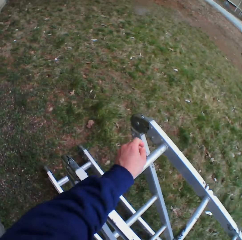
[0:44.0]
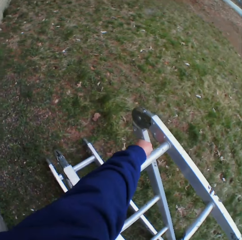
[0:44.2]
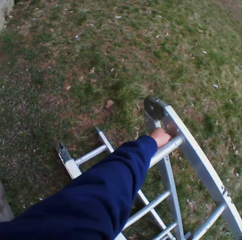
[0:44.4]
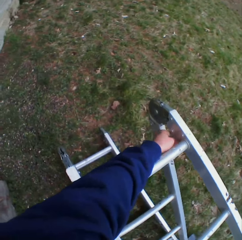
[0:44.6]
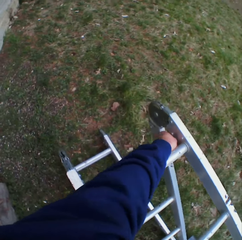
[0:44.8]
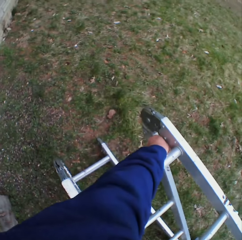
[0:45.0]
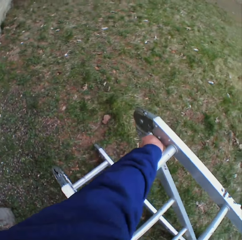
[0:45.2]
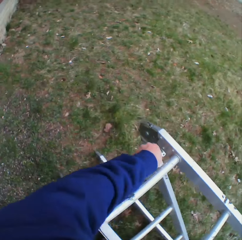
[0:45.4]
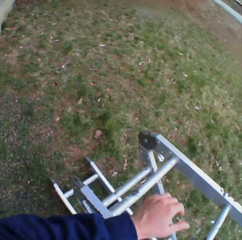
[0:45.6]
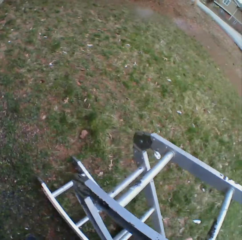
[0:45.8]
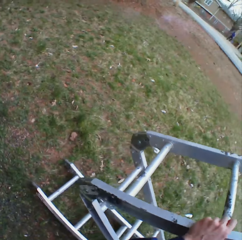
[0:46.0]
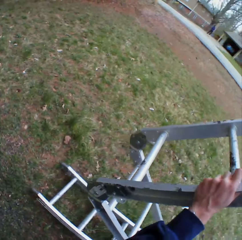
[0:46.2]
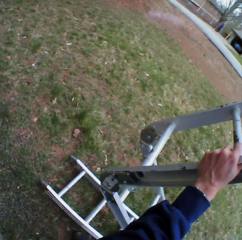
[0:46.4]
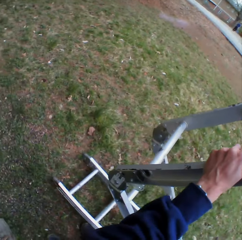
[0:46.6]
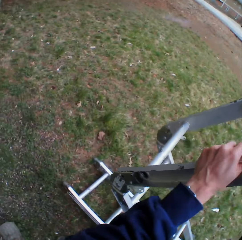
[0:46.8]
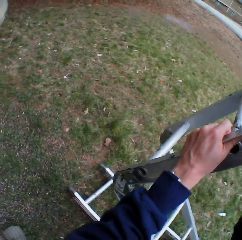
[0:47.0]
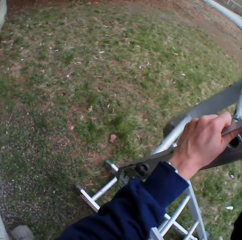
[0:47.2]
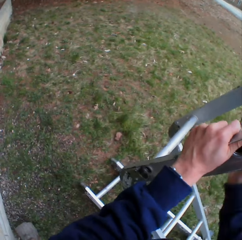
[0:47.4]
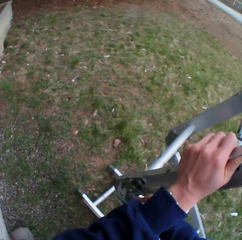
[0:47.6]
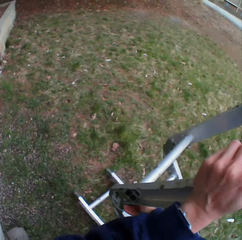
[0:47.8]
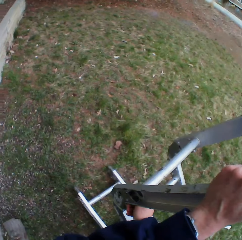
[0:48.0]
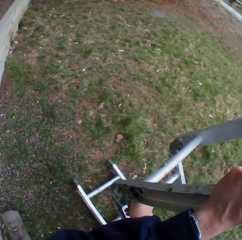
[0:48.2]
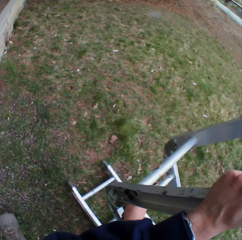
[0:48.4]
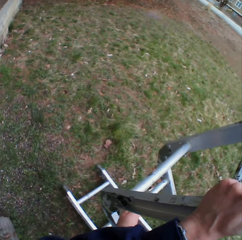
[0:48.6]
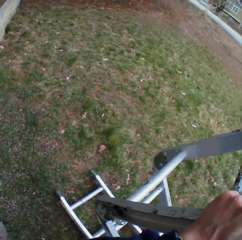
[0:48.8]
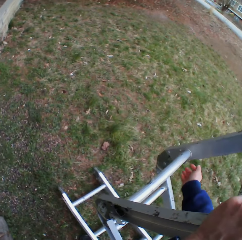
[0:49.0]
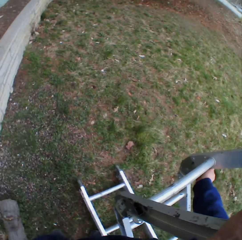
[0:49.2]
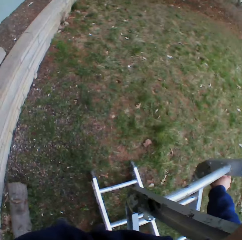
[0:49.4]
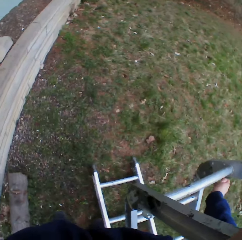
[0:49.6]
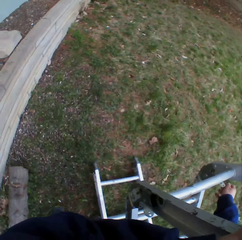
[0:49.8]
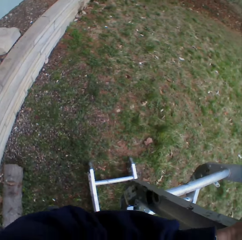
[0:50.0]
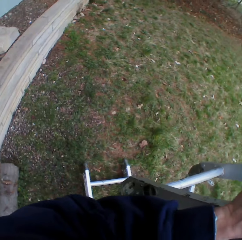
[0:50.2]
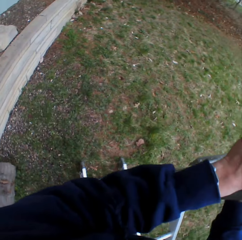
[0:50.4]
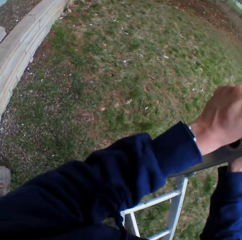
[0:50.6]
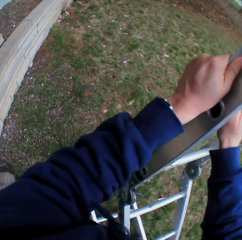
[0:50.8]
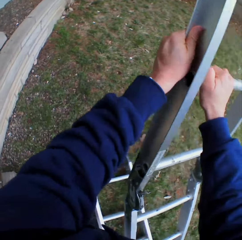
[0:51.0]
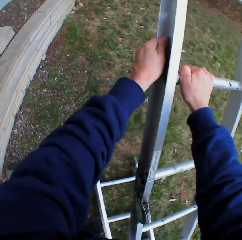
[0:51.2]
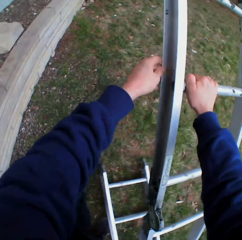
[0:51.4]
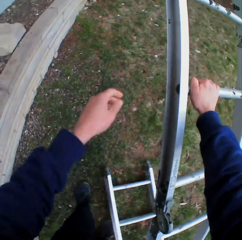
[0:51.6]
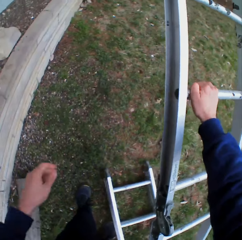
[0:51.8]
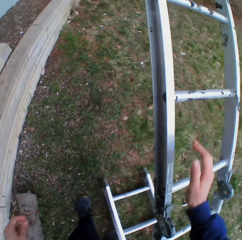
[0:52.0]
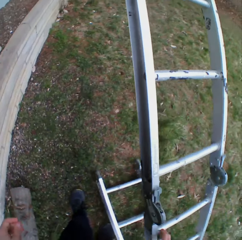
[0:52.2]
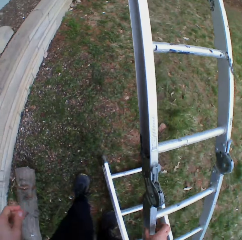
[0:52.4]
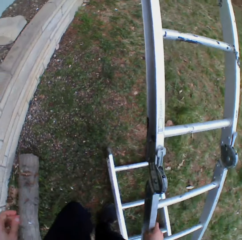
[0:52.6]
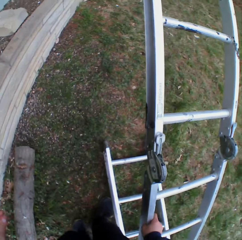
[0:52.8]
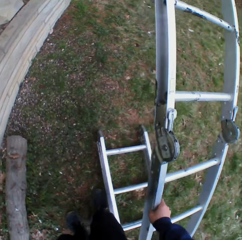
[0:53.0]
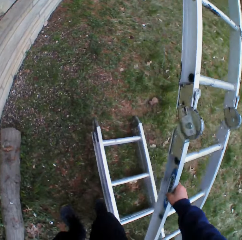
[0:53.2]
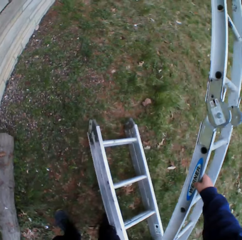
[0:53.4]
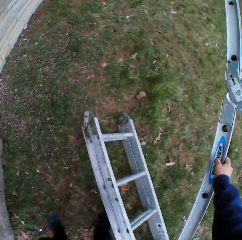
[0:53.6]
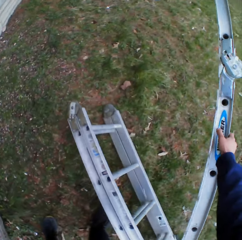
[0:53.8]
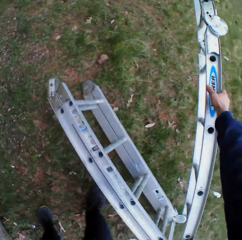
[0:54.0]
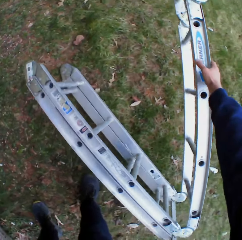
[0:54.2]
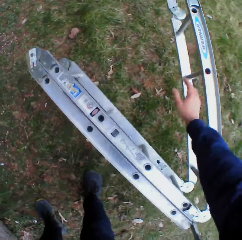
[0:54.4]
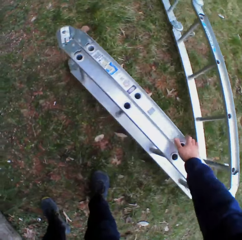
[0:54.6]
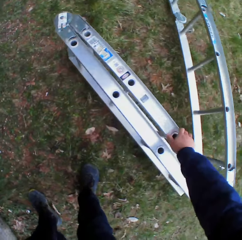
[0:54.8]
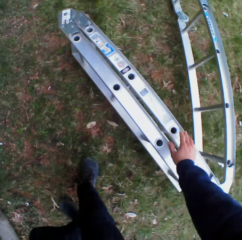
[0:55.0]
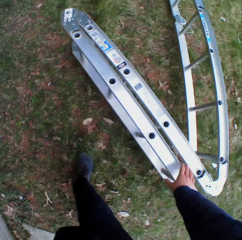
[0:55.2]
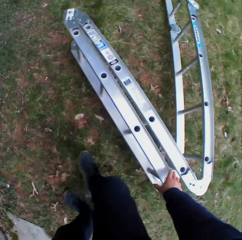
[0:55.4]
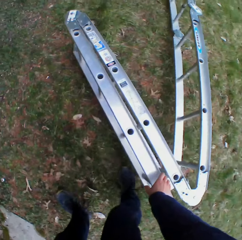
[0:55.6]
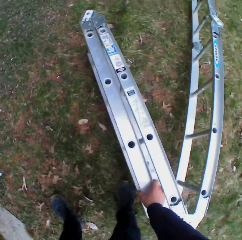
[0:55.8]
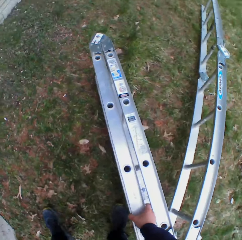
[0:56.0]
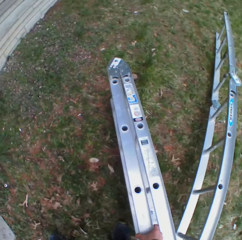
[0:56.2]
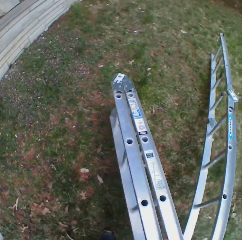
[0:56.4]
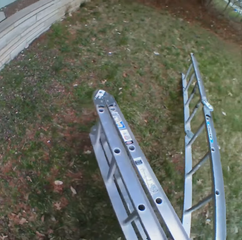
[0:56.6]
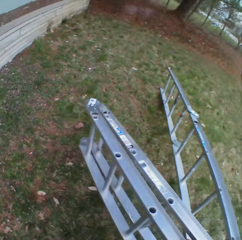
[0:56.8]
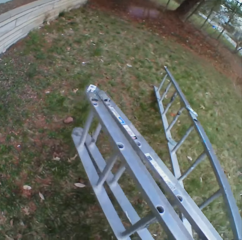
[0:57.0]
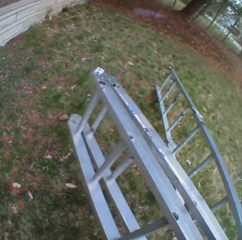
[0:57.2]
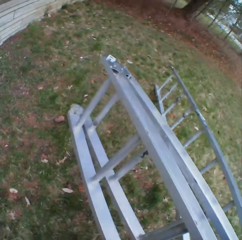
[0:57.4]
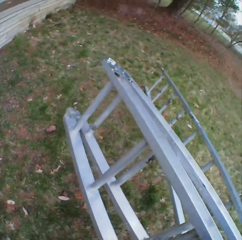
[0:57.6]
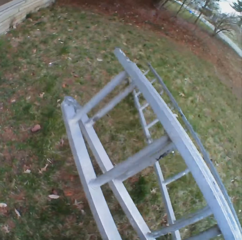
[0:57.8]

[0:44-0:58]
The camera wearer unlocks the ladder. They unfold the ladder. They unlock the ladder. They stretch the ladder. They turn the ladder.

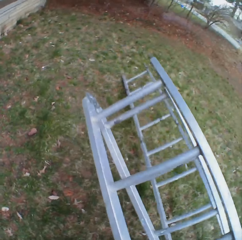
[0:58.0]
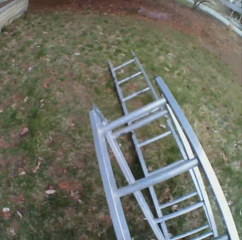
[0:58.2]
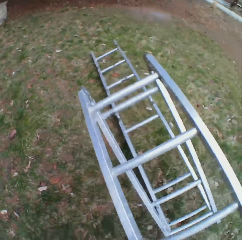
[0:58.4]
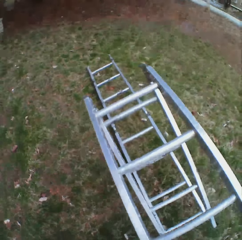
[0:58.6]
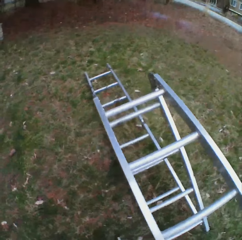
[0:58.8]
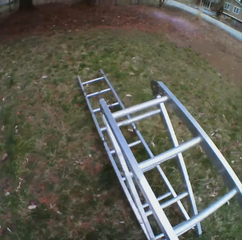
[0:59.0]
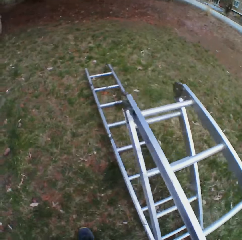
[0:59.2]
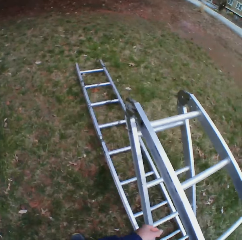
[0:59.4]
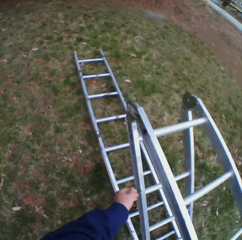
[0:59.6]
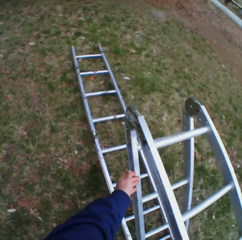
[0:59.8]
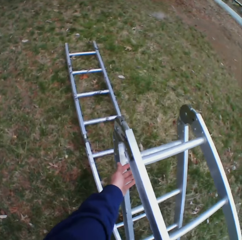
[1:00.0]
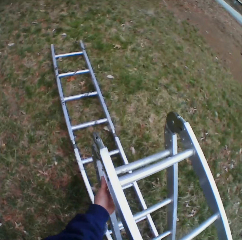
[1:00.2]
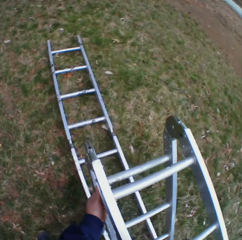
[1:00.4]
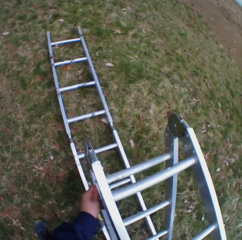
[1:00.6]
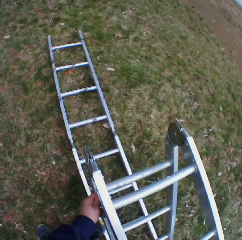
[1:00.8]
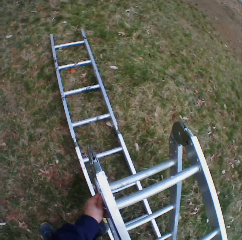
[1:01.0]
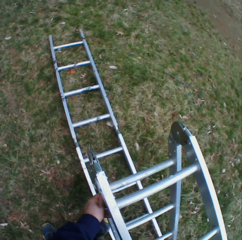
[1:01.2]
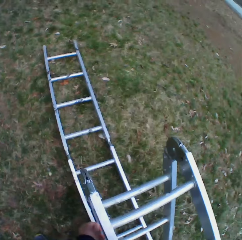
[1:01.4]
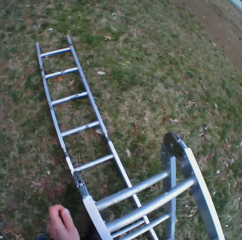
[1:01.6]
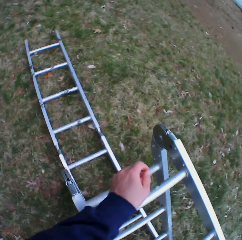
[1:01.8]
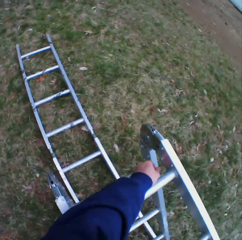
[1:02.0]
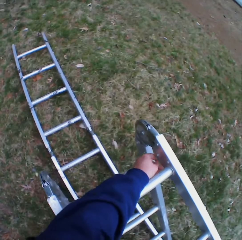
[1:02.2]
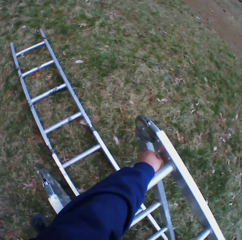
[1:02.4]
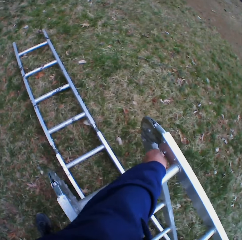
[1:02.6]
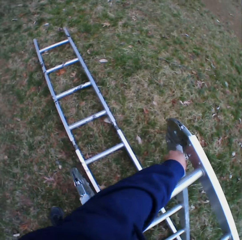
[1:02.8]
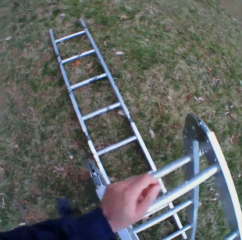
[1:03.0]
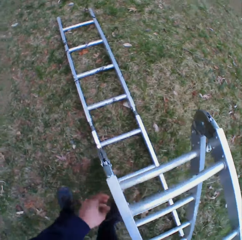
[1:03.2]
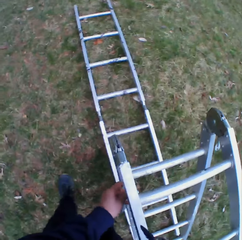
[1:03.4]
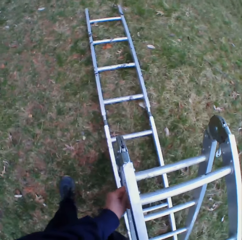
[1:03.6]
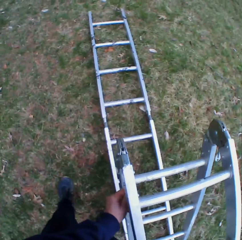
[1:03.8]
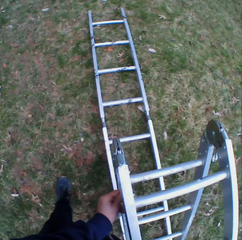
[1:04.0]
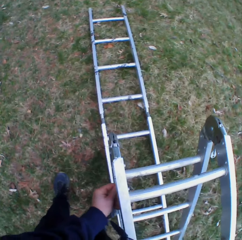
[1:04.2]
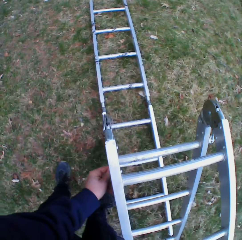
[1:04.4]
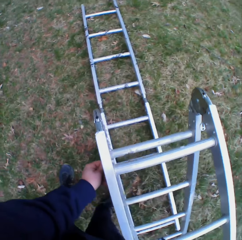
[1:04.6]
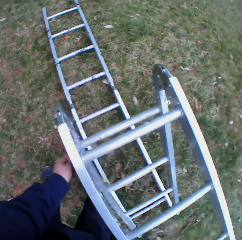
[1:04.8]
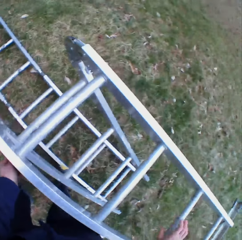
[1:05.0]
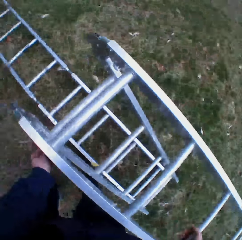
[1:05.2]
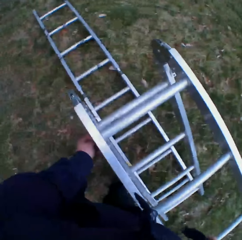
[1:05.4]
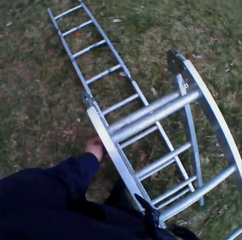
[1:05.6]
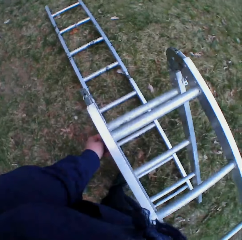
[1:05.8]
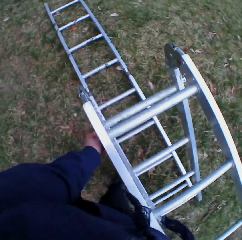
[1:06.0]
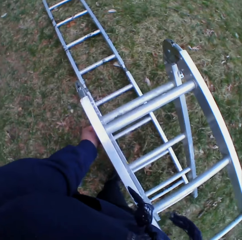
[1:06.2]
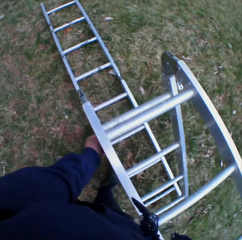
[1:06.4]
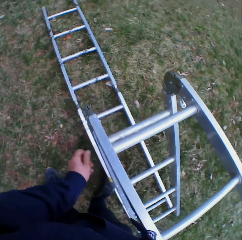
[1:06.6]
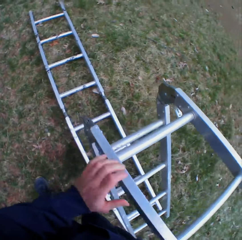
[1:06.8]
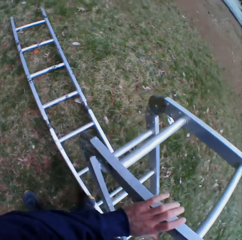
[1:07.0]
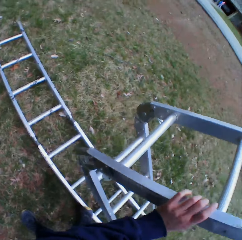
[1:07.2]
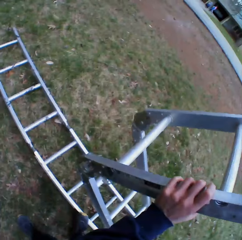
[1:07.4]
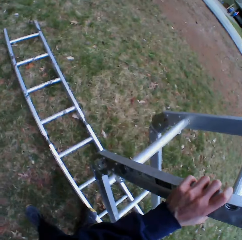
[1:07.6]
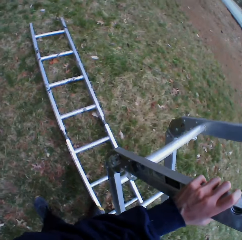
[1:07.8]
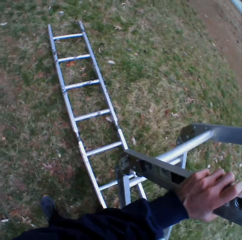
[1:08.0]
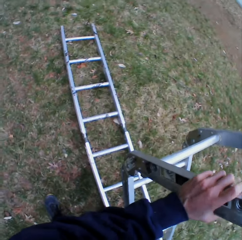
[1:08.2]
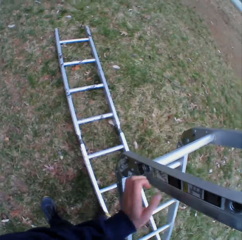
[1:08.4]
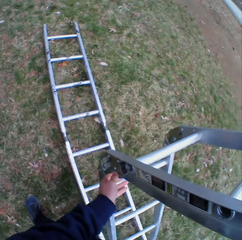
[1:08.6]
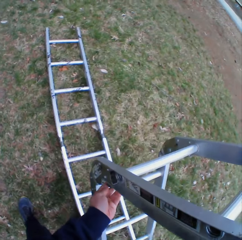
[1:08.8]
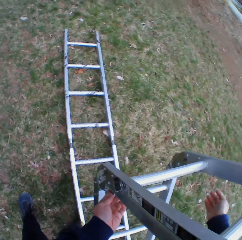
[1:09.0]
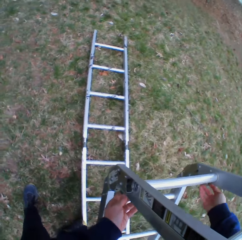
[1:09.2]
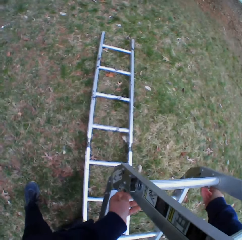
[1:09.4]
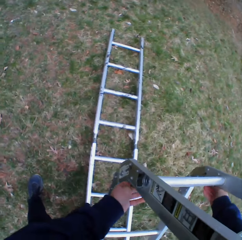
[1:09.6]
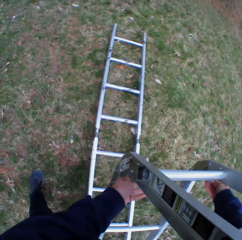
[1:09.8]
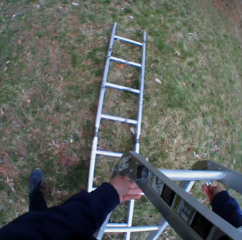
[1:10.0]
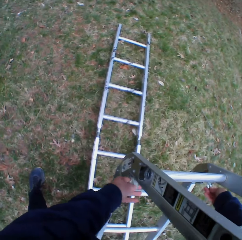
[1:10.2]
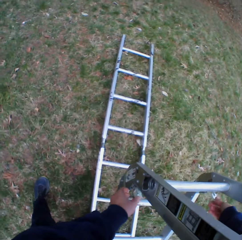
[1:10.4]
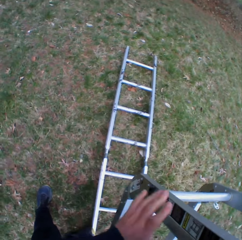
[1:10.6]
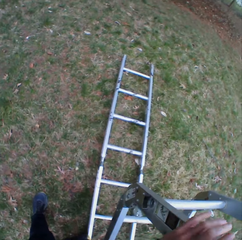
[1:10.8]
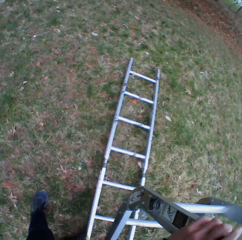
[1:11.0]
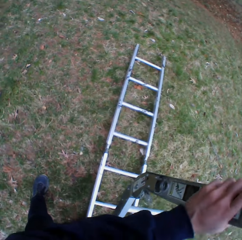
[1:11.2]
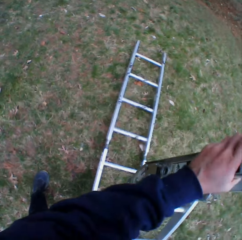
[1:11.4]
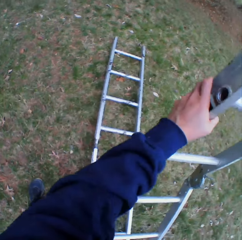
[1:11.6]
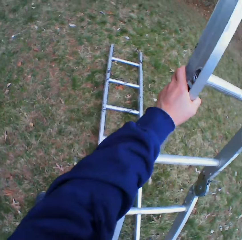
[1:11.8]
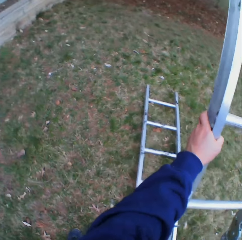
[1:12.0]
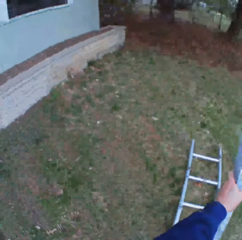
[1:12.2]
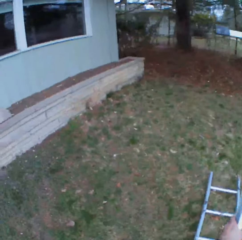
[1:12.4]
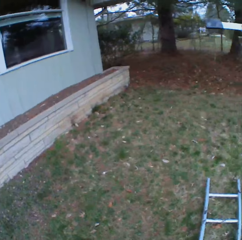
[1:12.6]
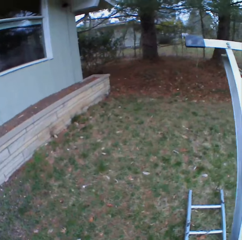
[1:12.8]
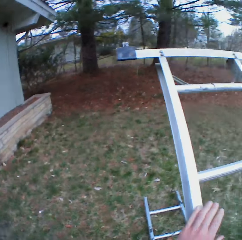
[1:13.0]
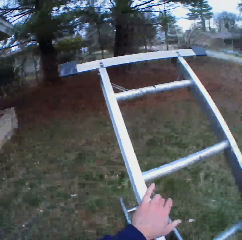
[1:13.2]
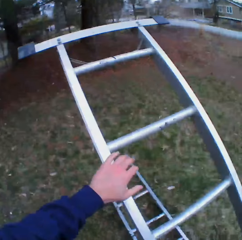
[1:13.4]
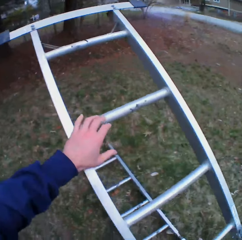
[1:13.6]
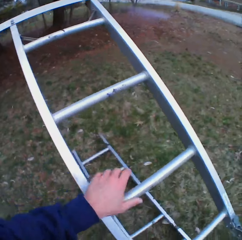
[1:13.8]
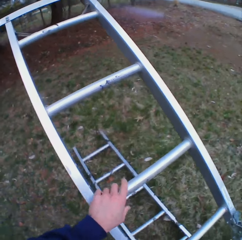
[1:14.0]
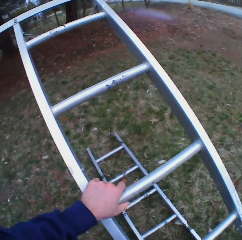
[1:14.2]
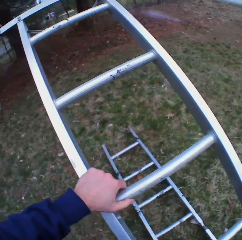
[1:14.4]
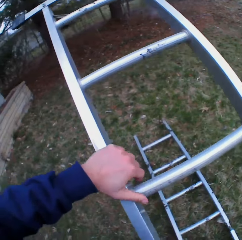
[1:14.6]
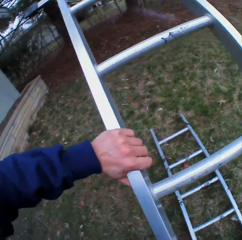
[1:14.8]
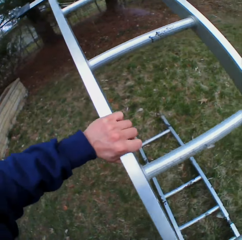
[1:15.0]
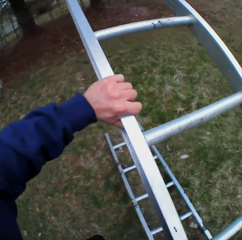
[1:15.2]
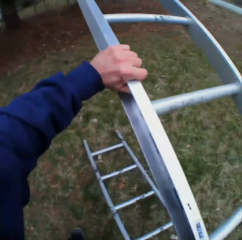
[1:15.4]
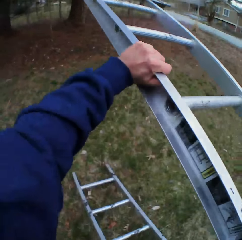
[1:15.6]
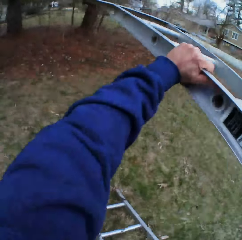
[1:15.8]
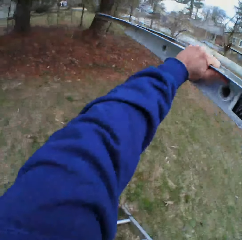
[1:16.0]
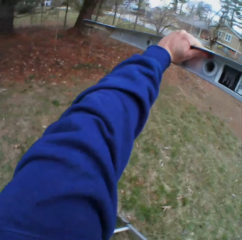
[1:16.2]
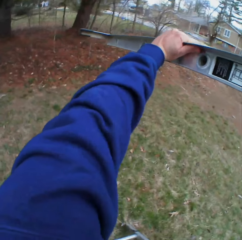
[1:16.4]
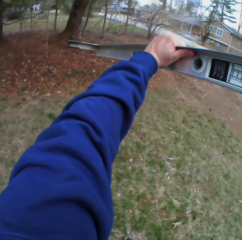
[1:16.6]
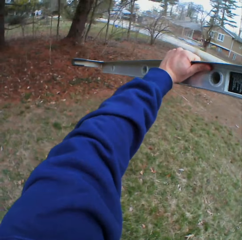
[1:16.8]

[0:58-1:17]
The camera wearer unlocks the ladder. They unfold the ladder. They unlock the ladder. They unfold the ladder. They turn the ladder.
